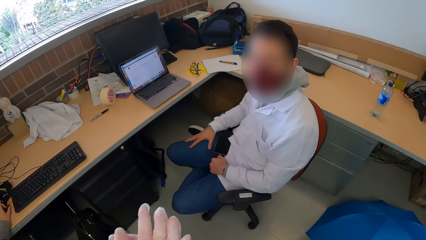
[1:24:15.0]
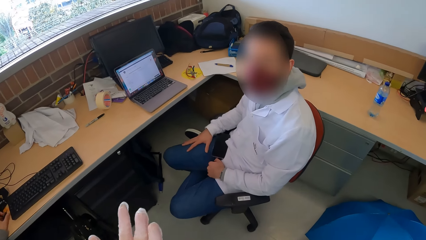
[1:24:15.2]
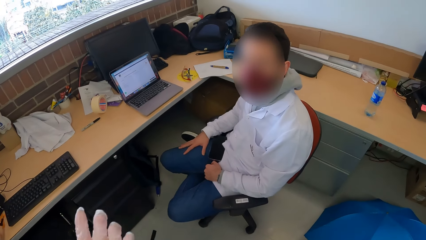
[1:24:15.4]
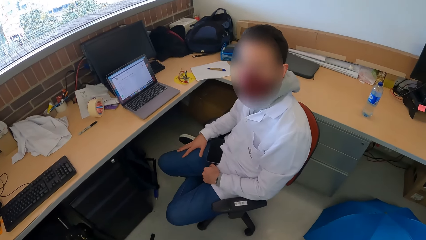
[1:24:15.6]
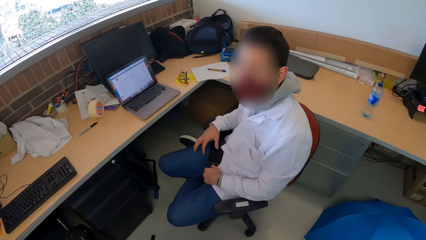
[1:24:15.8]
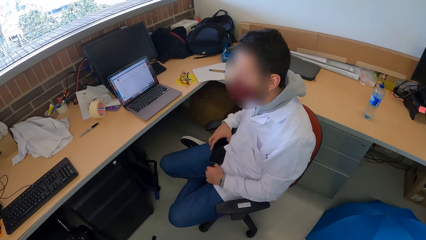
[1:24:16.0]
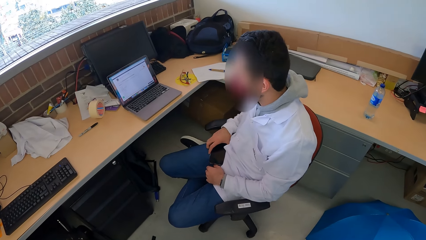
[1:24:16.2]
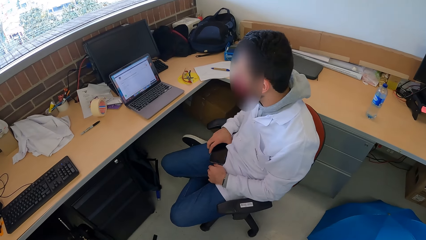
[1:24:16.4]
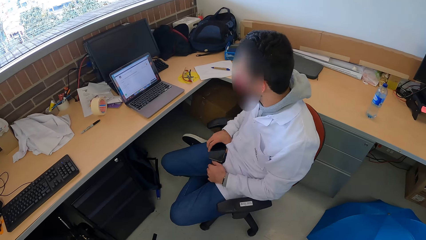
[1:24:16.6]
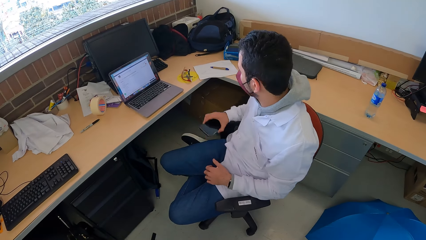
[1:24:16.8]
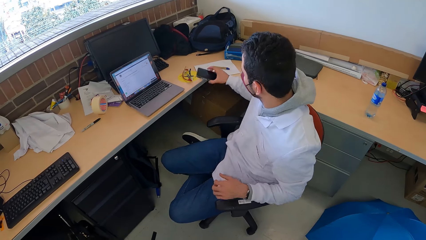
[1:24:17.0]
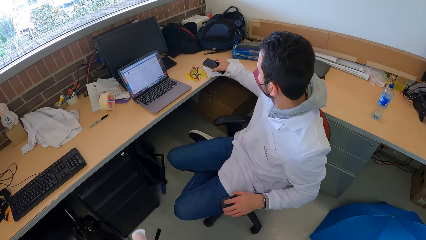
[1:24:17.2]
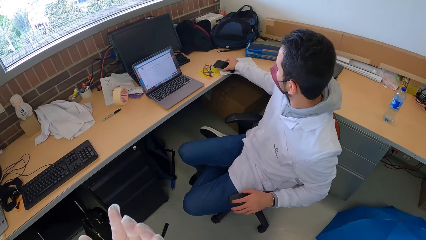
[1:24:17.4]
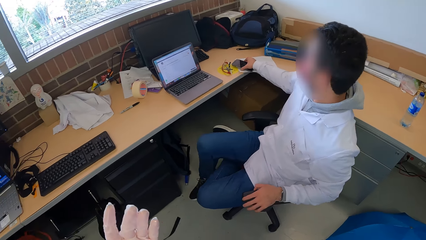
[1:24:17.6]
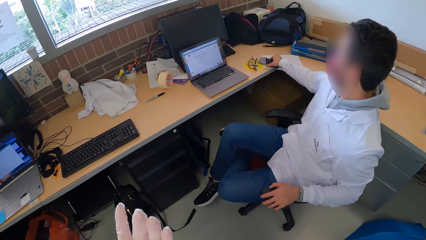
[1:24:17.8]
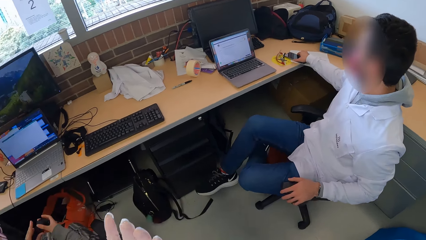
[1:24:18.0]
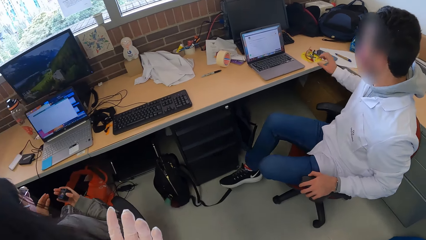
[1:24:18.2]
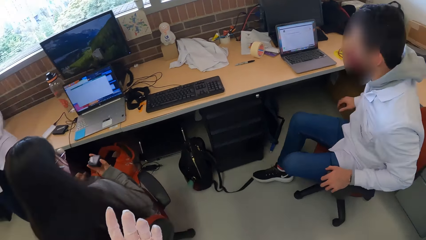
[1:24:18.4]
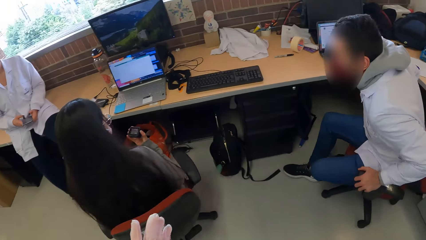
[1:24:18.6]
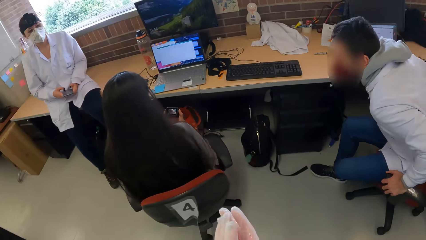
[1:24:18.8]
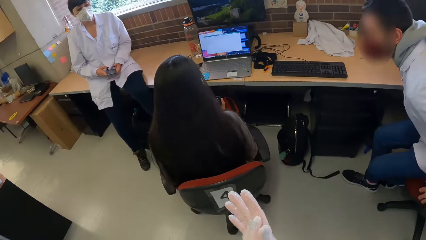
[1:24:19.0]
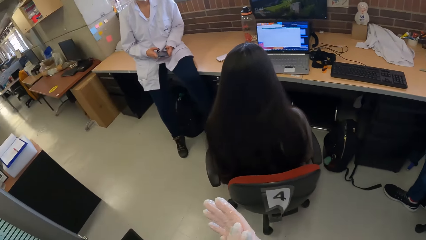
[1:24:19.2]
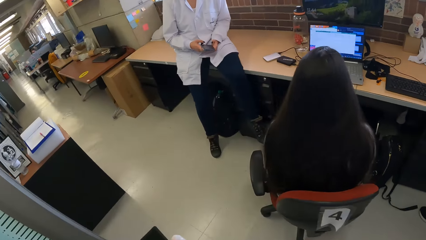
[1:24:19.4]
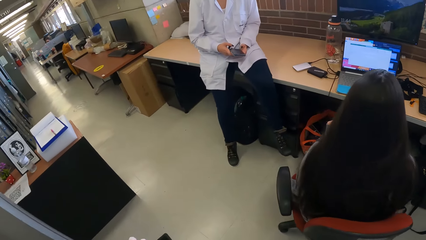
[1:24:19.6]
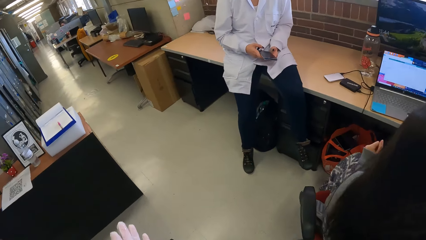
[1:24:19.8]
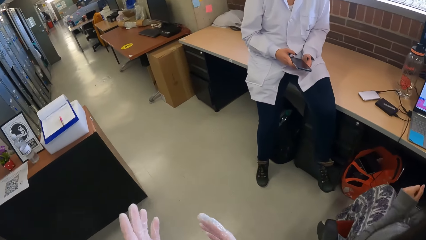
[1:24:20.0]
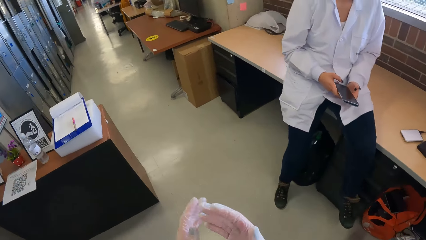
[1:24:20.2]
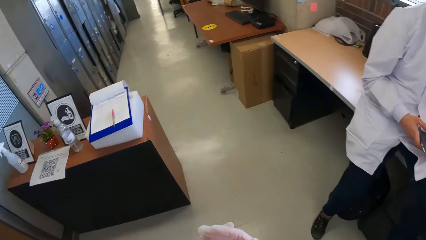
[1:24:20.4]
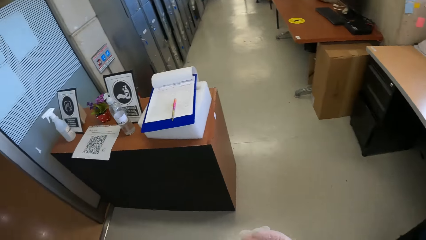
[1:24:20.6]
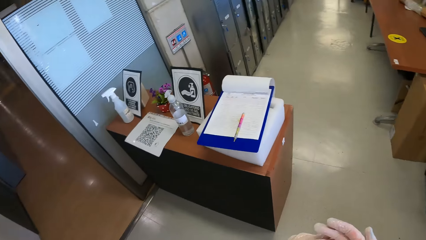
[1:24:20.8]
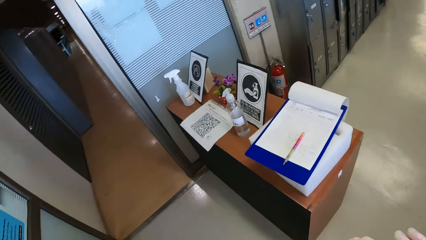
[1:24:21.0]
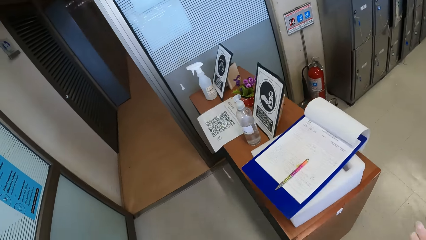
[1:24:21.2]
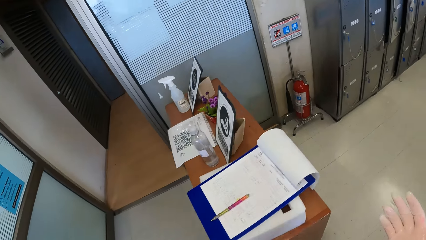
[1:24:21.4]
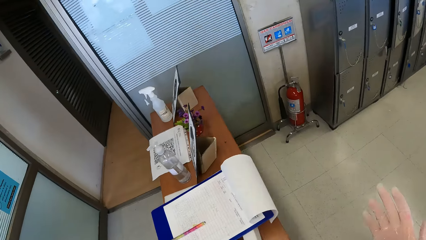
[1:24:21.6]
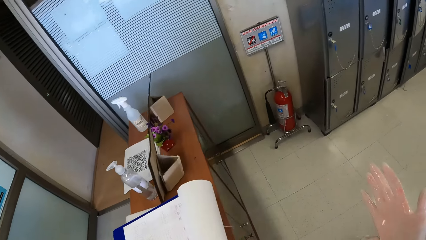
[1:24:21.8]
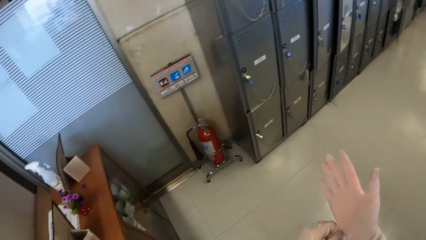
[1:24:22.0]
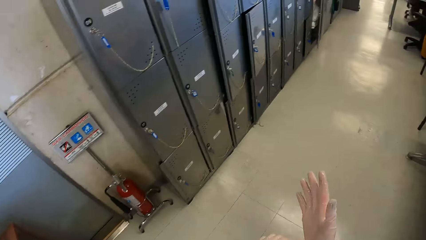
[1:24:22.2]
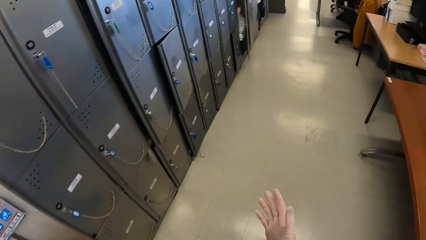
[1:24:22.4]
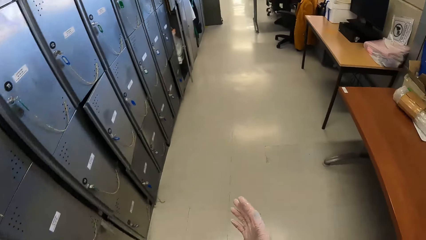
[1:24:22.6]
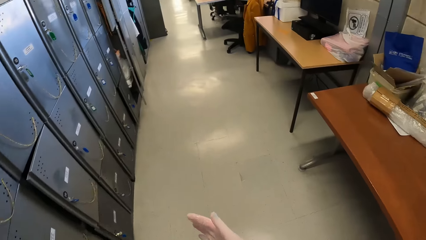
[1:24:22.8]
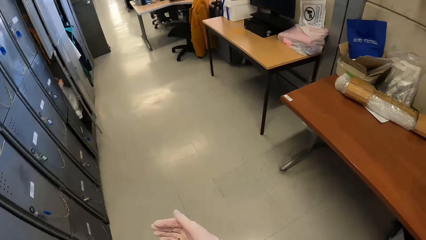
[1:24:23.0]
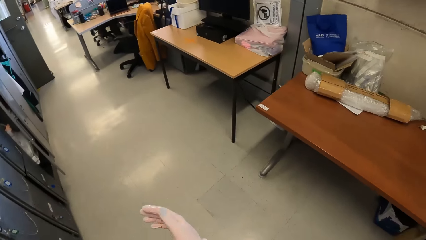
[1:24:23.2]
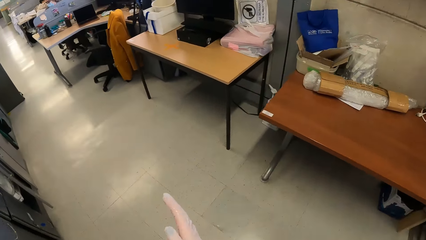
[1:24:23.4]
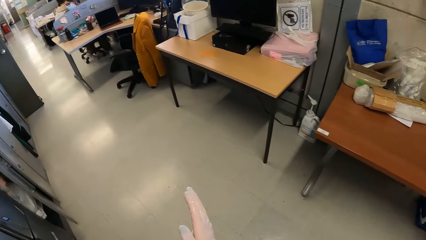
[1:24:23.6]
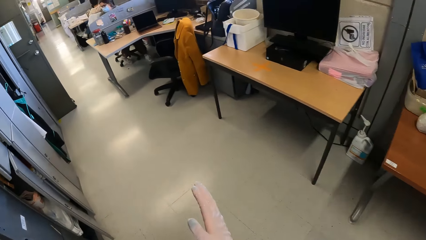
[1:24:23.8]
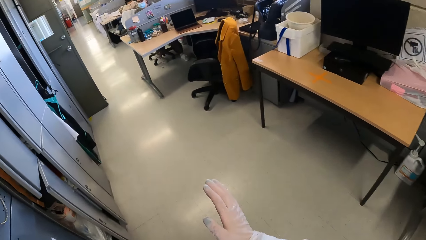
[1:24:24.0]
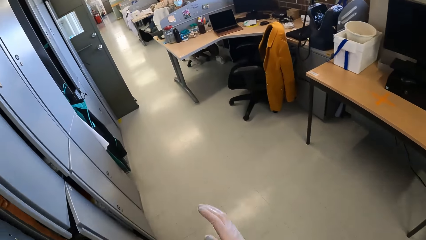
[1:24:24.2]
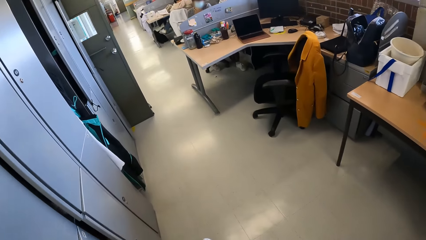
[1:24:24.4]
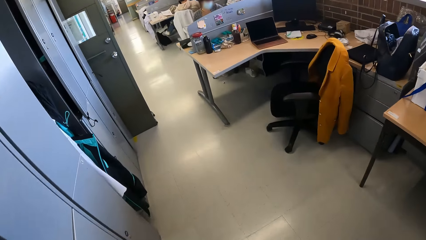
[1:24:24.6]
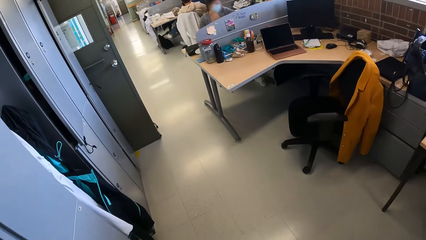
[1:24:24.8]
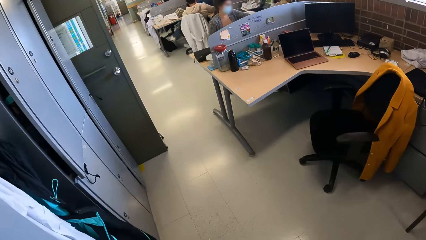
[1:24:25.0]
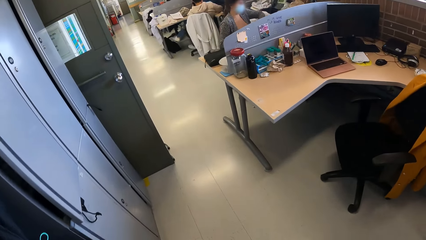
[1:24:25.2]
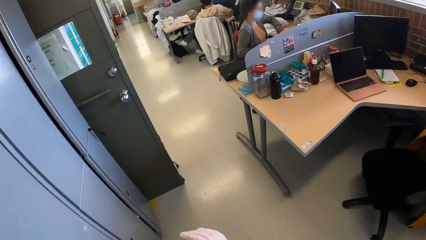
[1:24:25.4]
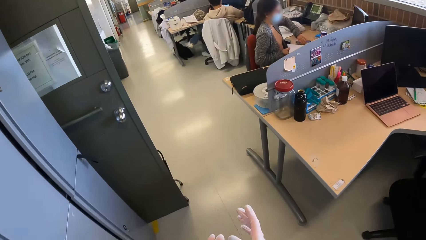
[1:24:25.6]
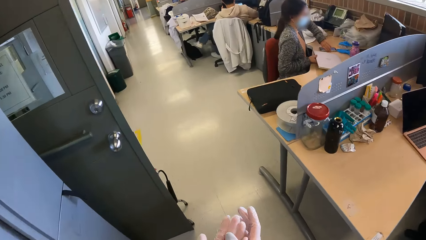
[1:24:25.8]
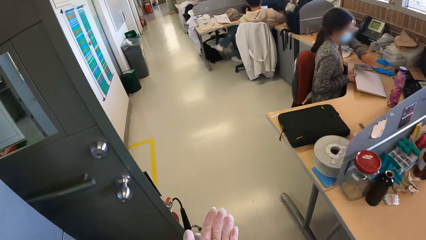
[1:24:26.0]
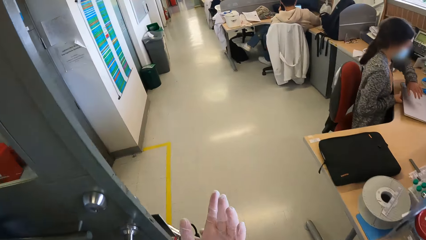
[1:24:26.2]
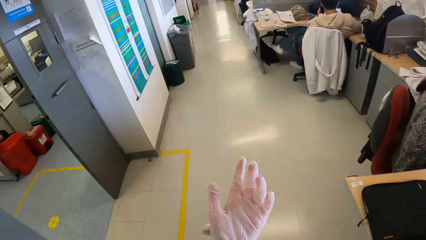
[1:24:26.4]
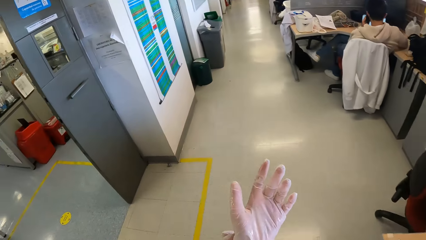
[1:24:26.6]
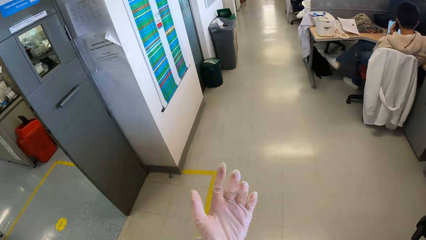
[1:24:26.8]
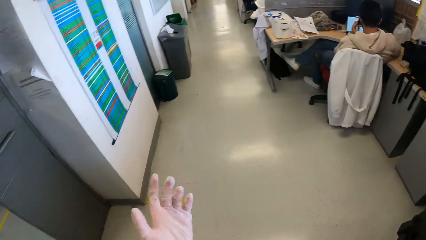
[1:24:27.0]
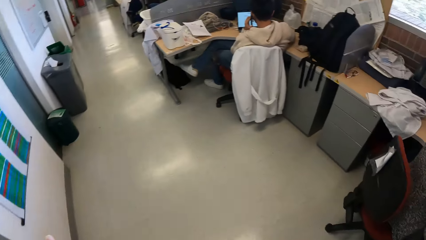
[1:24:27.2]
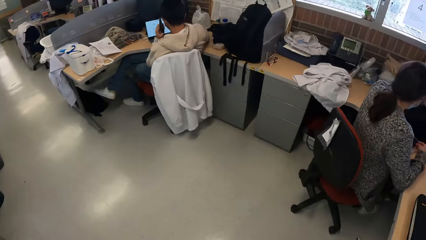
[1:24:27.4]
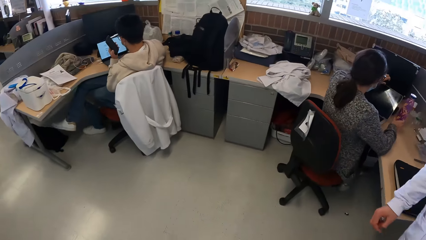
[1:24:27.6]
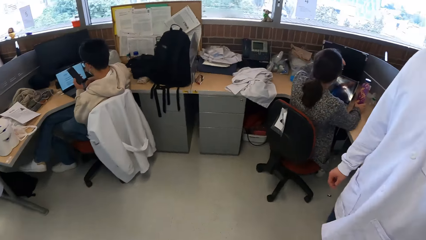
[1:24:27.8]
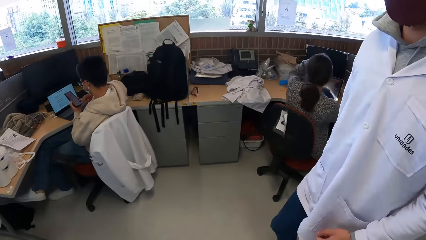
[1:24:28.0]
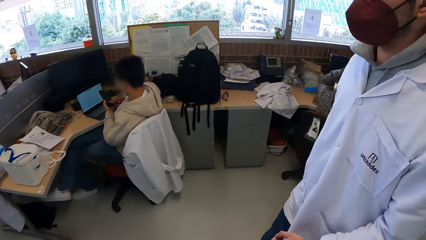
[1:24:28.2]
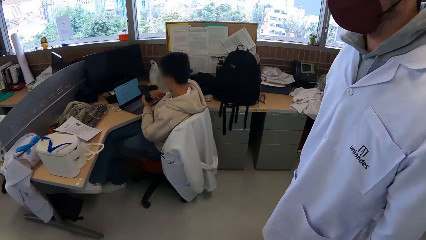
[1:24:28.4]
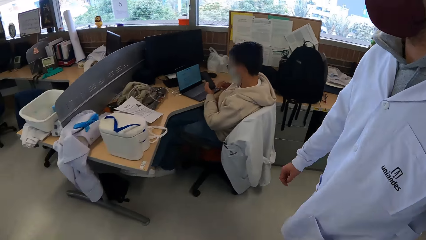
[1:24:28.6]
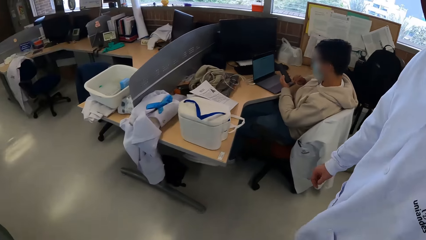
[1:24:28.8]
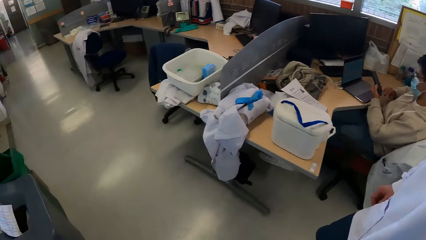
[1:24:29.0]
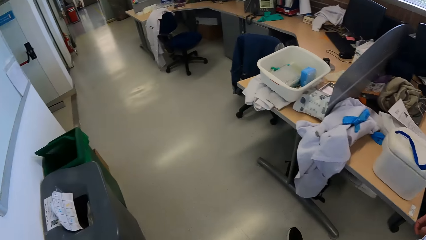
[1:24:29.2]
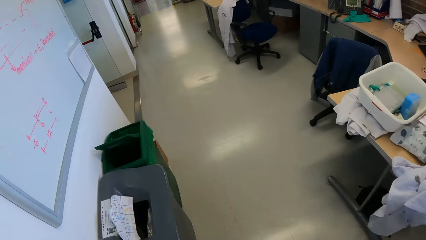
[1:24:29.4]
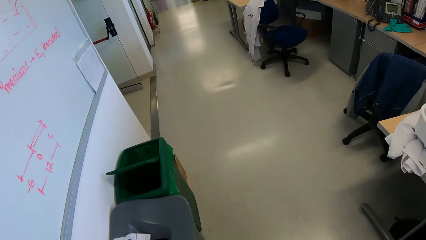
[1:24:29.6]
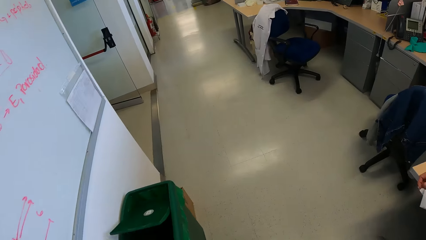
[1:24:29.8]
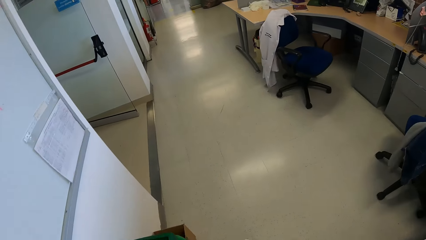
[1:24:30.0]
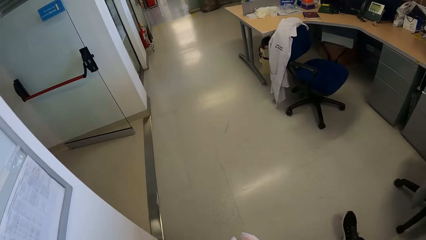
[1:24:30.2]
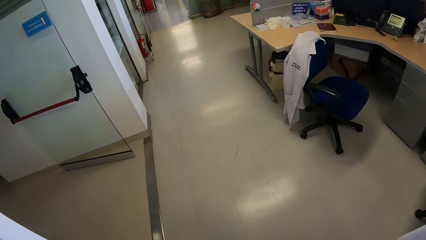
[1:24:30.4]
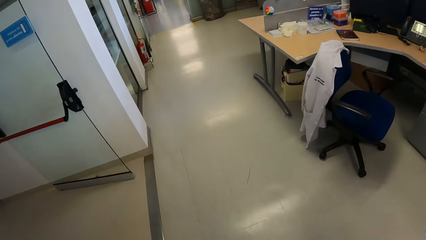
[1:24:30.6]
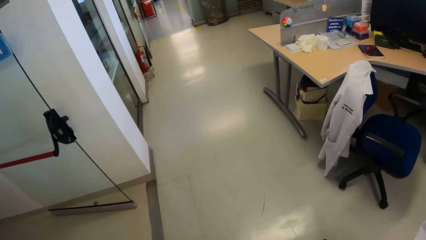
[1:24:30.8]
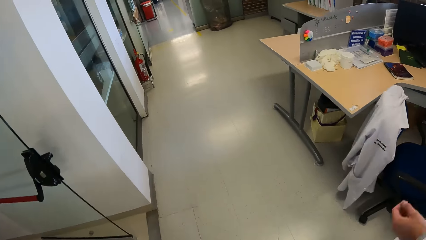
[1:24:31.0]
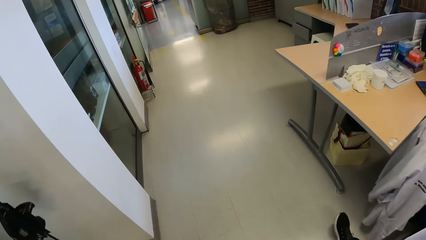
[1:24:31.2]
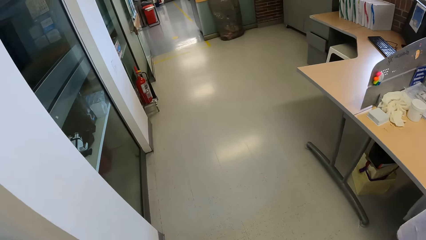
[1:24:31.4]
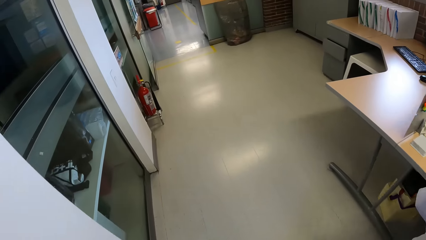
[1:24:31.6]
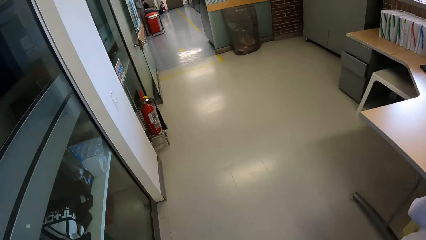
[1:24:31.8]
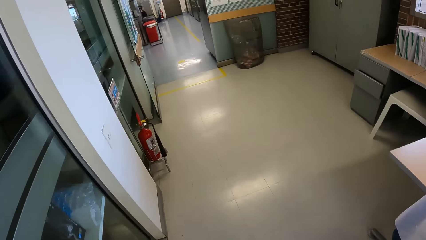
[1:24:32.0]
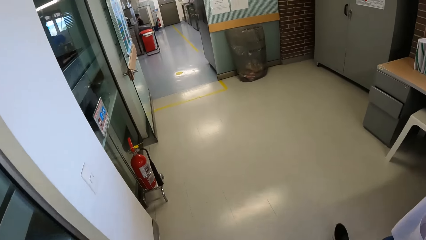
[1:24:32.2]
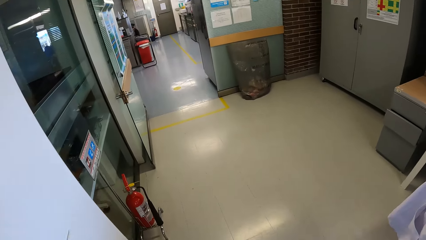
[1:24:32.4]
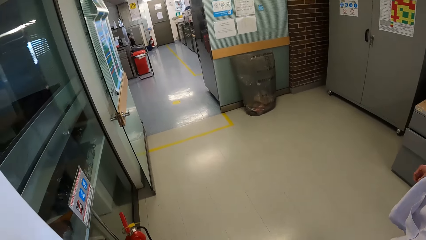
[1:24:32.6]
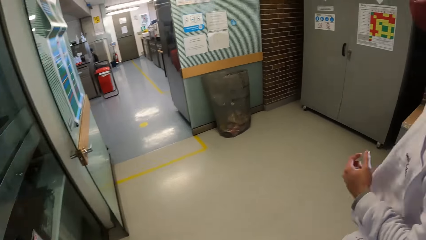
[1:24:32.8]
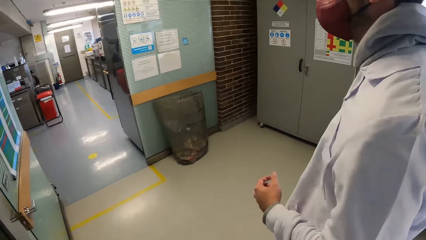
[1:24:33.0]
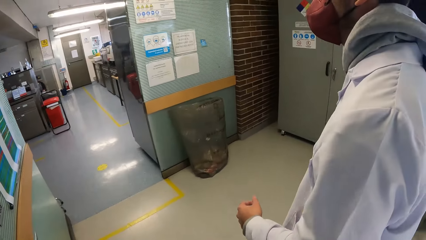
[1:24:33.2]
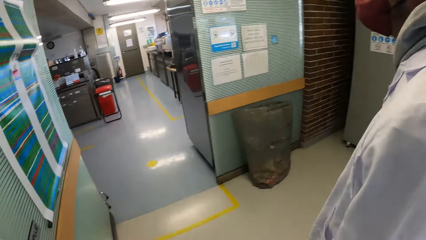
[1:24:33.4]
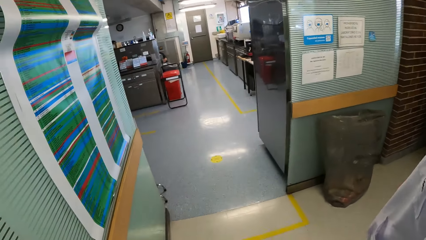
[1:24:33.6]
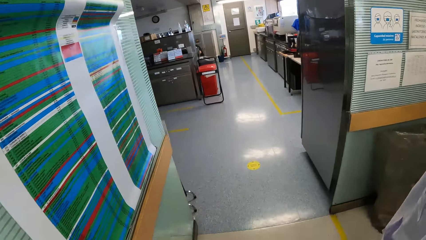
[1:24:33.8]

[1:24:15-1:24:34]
The man picks a phone from his lap with his right hand. He drops the phone on the table with his right hand. He stands from a chair. The camera wearer walks towards a fridge. The man walks around. A woman moves a book on a table with her right hand. She adjusts a phone on the table with her left hand. Another man operates the phone in his left hand with his right hand. The first man walks towards the fridge.
